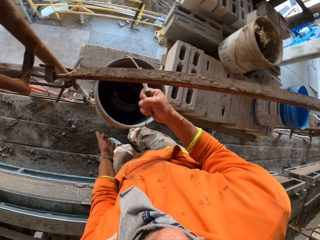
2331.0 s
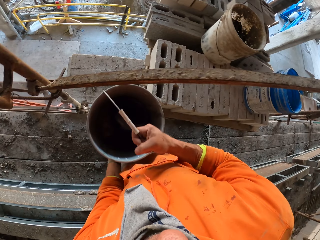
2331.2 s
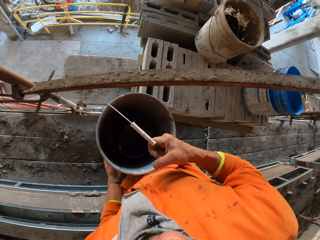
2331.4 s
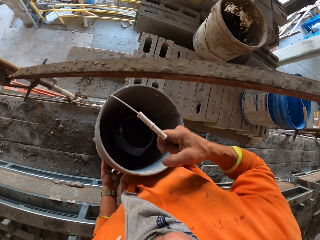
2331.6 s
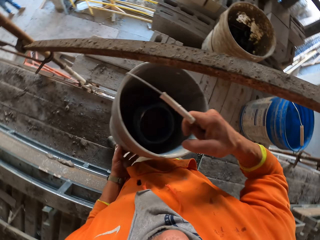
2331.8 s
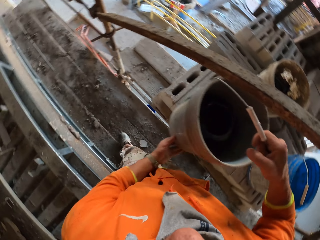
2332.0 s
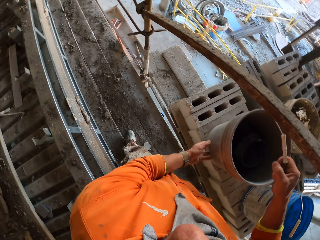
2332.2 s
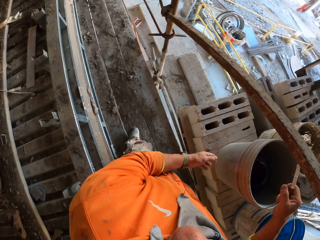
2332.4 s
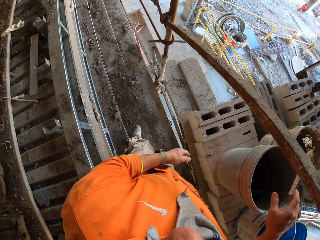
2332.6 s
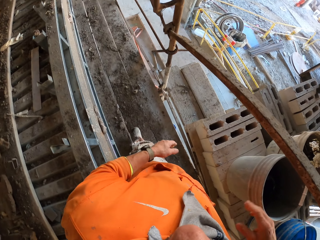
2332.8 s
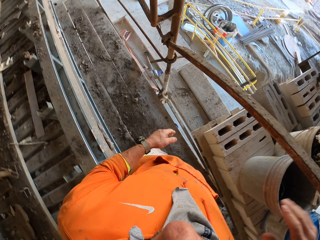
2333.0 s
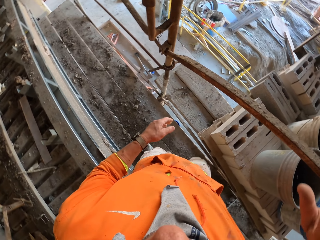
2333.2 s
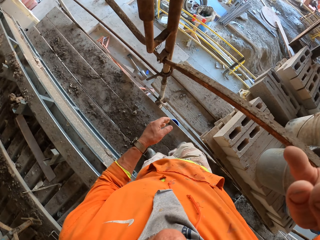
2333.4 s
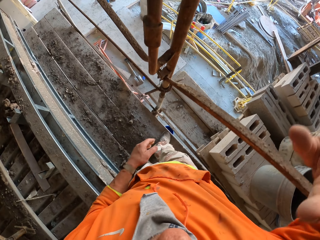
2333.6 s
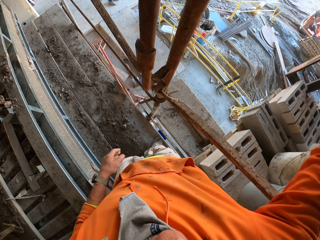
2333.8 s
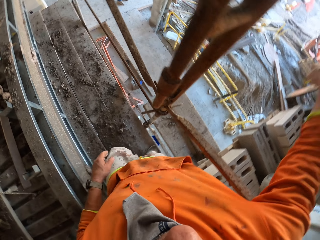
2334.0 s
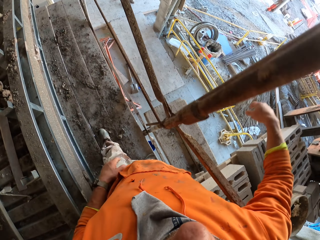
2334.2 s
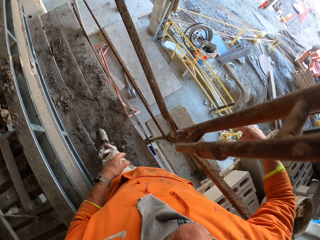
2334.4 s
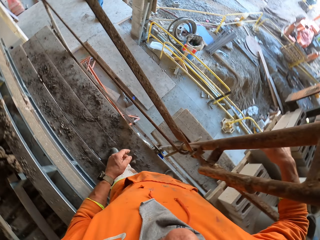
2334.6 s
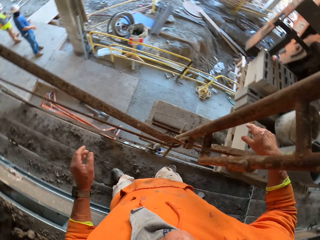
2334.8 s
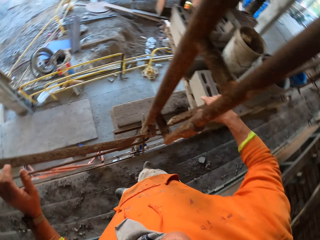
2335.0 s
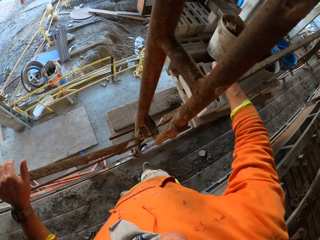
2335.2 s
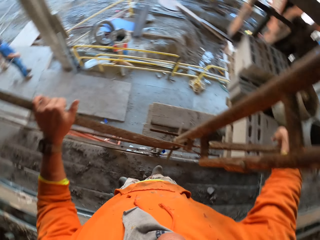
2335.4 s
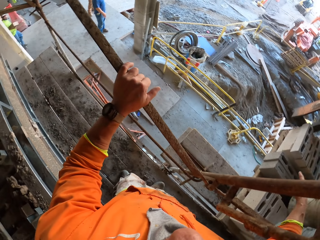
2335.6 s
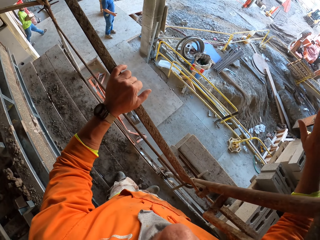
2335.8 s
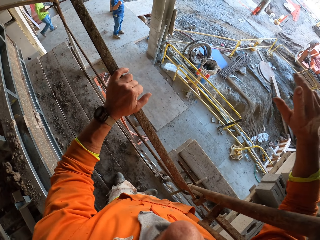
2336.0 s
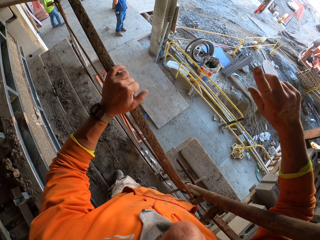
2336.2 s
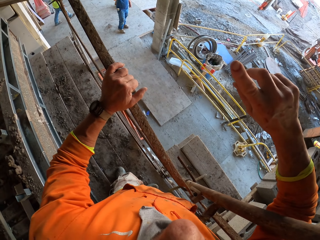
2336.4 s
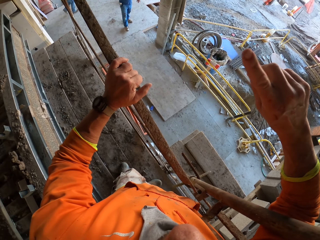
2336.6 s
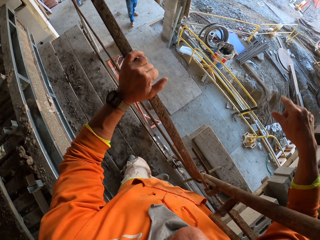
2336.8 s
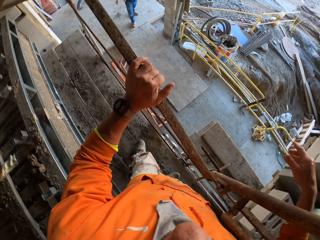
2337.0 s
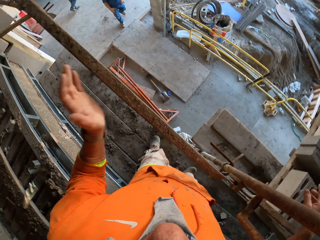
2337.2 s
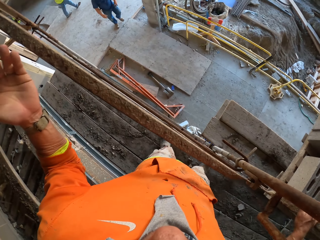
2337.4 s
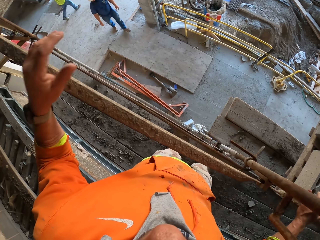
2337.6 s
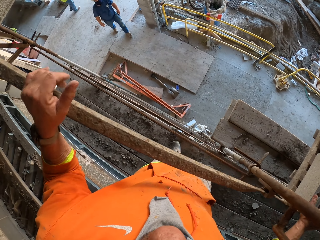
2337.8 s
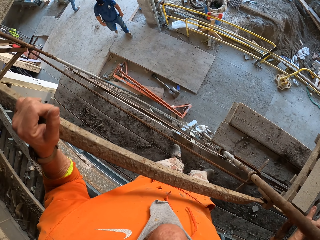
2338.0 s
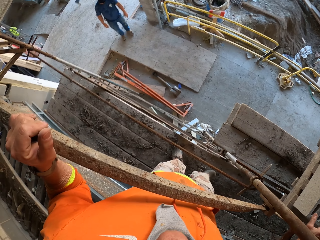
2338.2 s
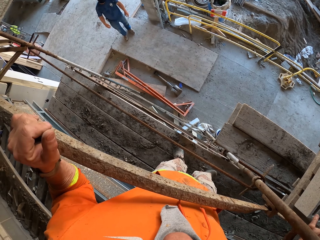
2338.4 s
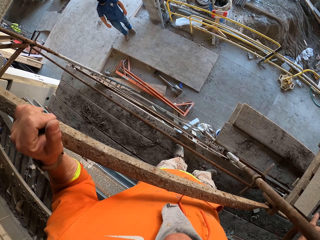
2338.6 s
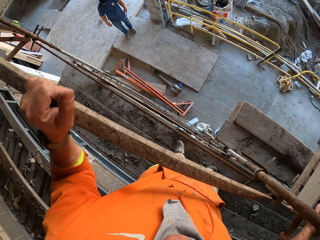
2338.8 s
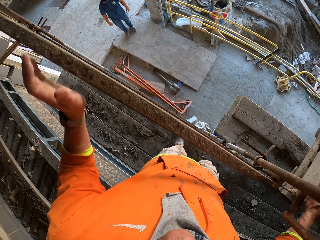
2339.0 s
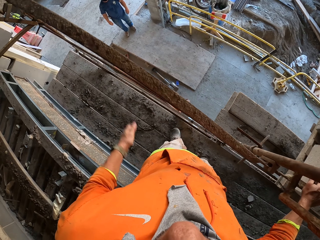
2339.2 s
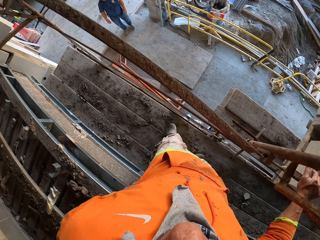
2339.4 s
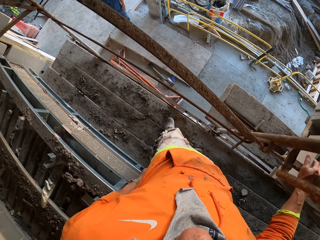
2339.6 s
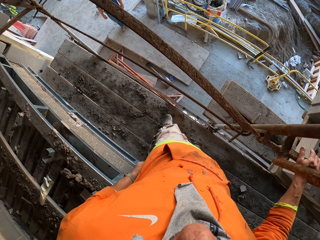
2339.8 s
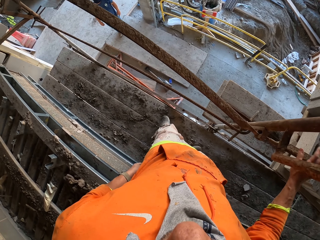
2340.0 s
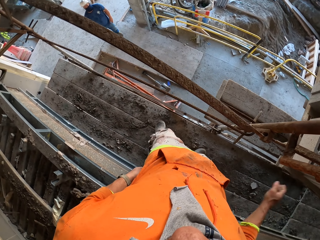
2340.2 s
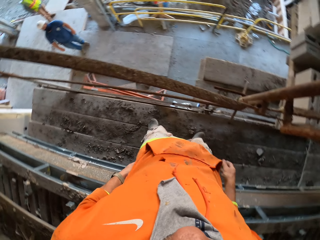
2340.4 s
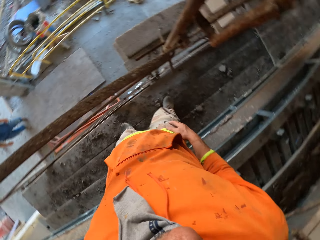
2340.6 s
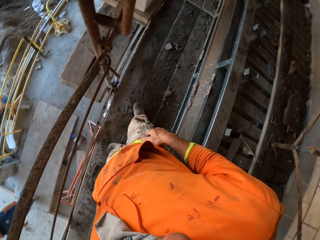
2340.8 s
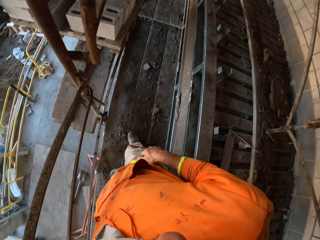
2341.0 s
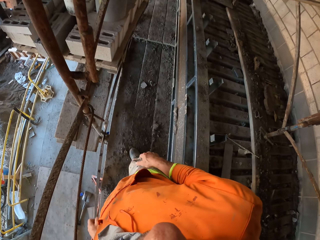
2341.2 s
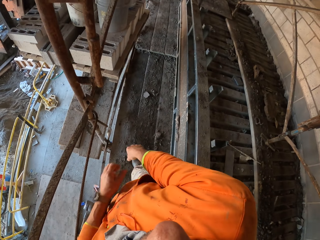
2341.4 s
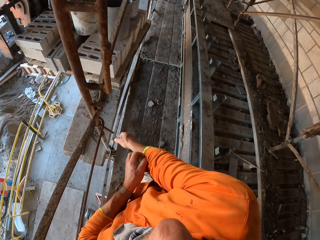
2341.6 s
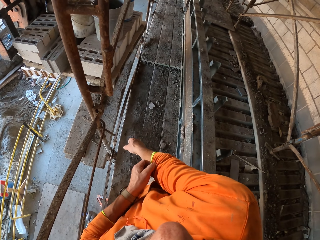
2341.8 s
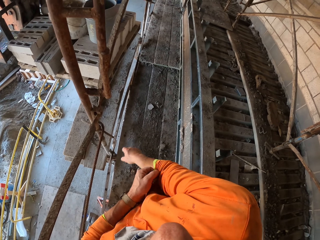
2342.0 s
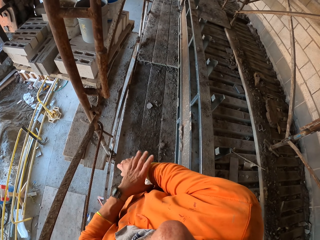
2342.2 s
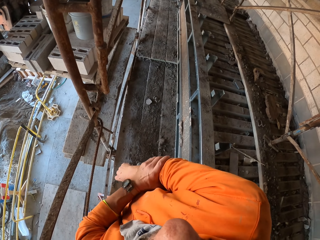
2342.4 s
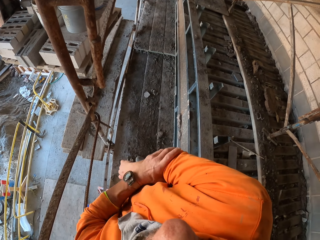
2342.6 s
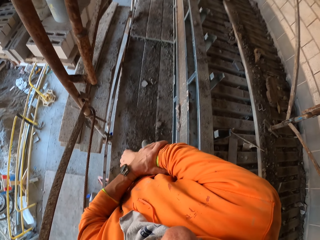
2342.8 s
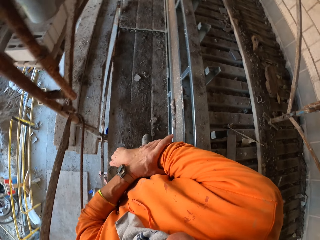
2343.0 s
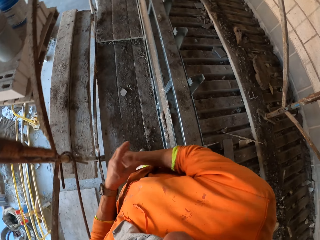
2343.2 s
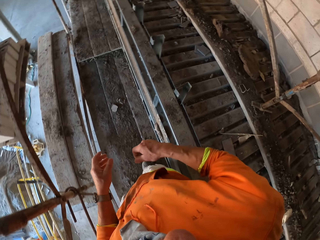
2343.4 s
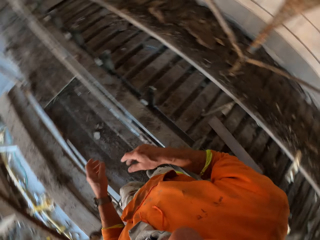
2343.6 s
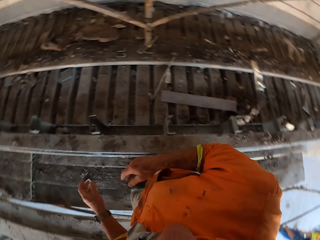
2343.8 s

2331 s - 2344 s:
The camera wearer holds a bucket with the other hand. He places a bucket on the bricks. He walks around. He points a finger. He rests a hand on the scaffold. A man lifts a hand. Another man walks around. The first man walks around. The camera wearer lifts a hand. He rests a hand on the scaffolding. He moves his hand away from the scaffolding. He talks to a man. He touches his pants. He touches his pants again. He moves his sweatshirt.

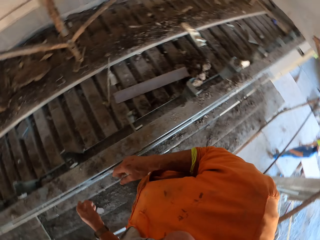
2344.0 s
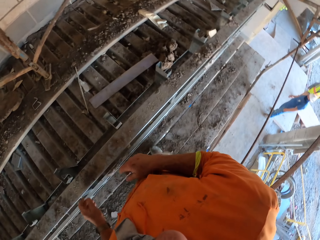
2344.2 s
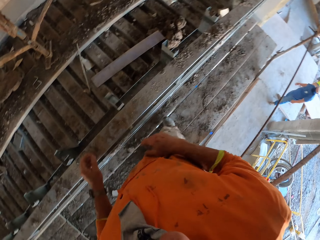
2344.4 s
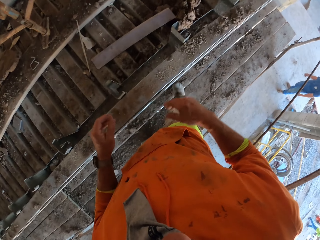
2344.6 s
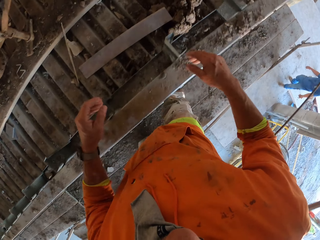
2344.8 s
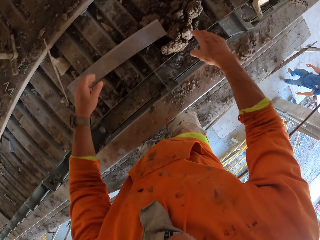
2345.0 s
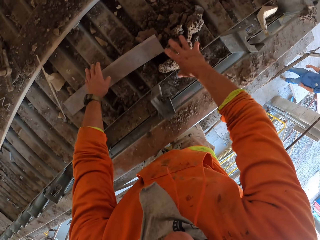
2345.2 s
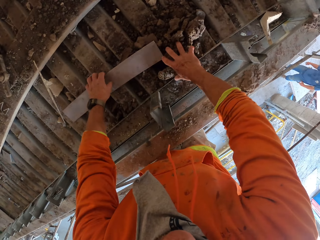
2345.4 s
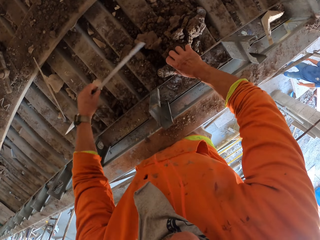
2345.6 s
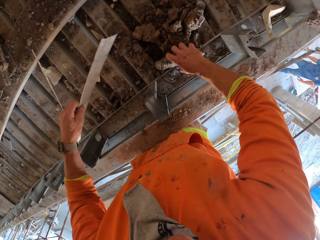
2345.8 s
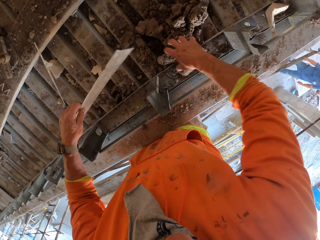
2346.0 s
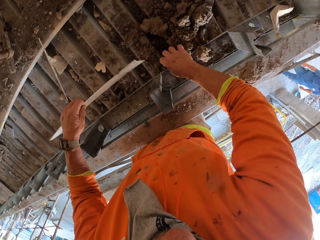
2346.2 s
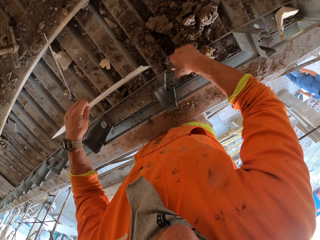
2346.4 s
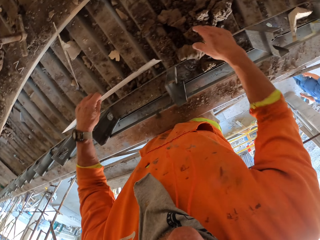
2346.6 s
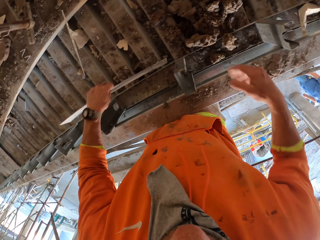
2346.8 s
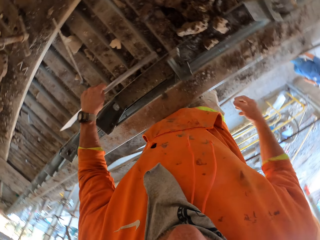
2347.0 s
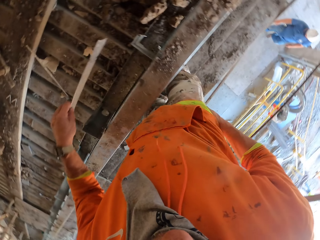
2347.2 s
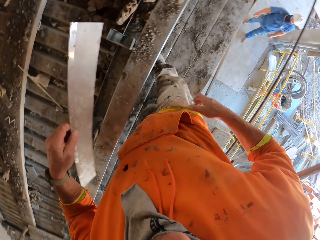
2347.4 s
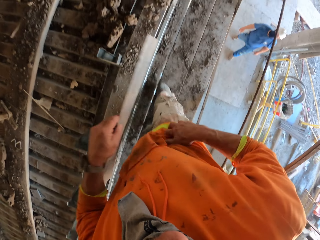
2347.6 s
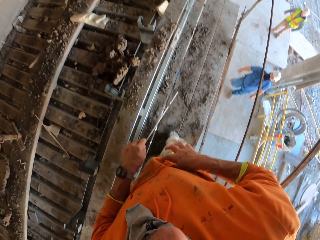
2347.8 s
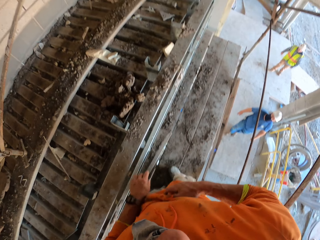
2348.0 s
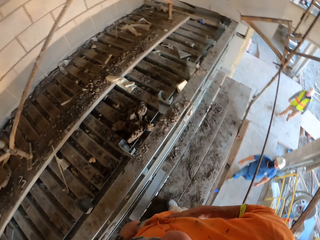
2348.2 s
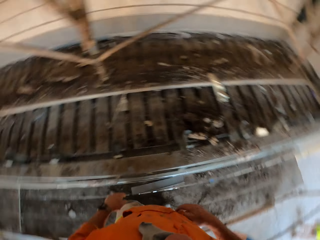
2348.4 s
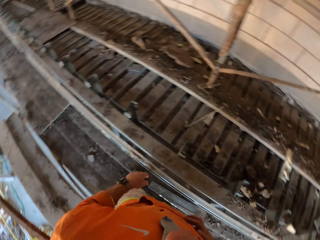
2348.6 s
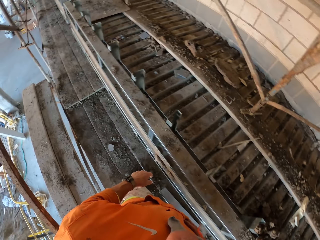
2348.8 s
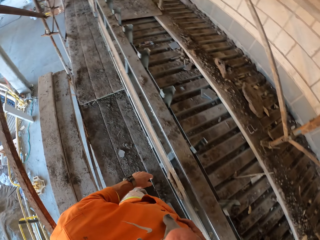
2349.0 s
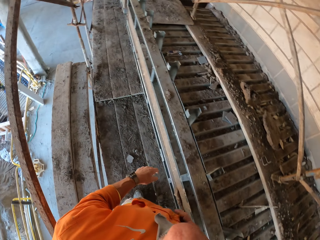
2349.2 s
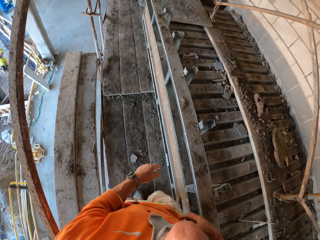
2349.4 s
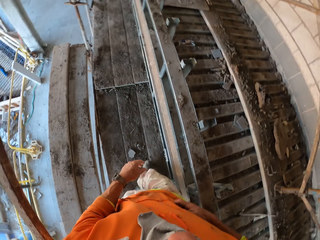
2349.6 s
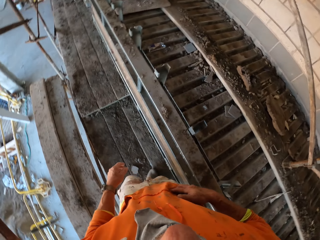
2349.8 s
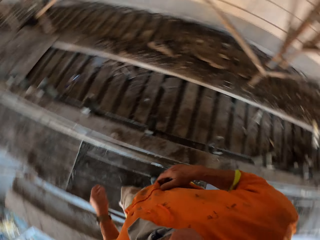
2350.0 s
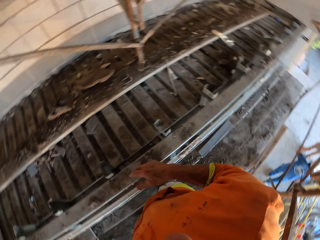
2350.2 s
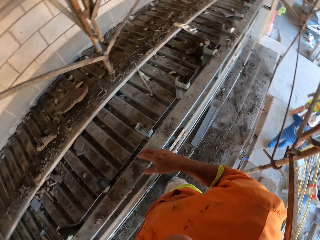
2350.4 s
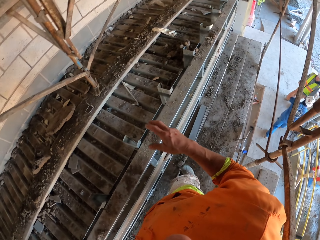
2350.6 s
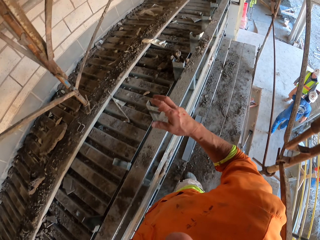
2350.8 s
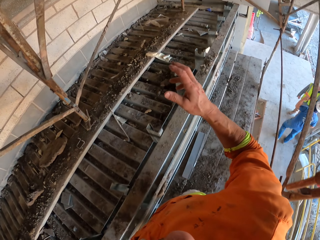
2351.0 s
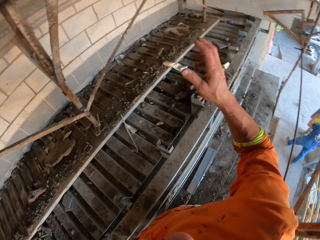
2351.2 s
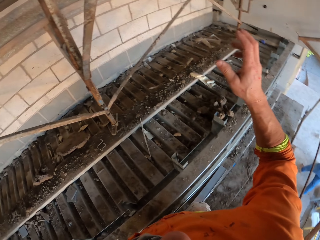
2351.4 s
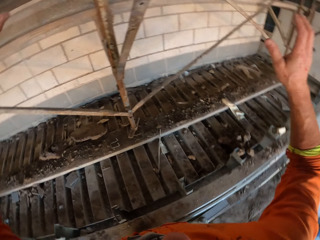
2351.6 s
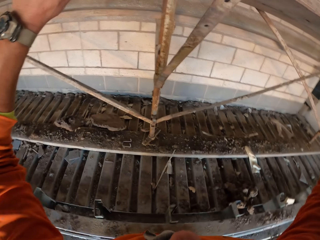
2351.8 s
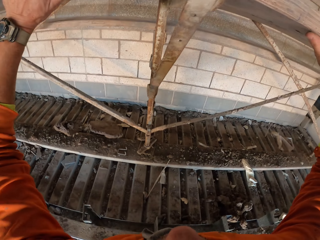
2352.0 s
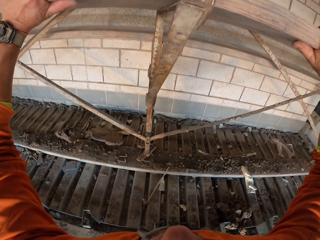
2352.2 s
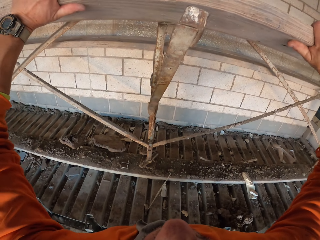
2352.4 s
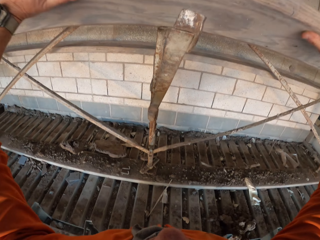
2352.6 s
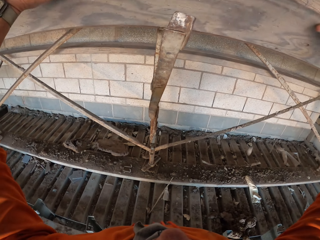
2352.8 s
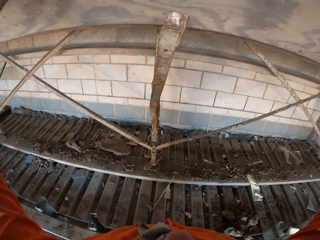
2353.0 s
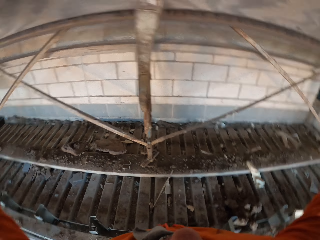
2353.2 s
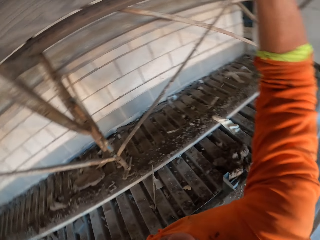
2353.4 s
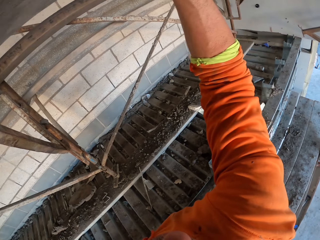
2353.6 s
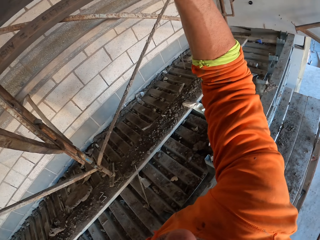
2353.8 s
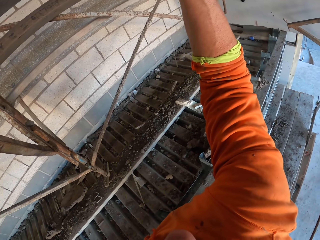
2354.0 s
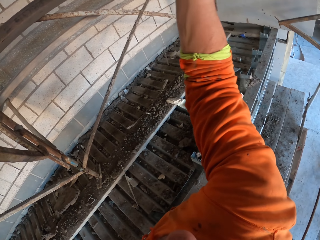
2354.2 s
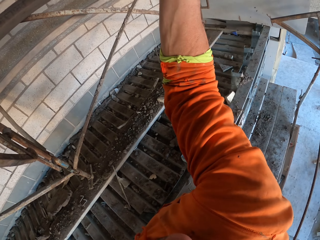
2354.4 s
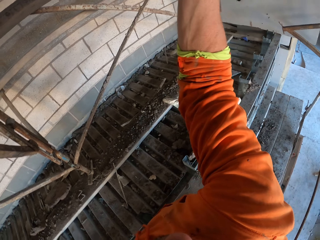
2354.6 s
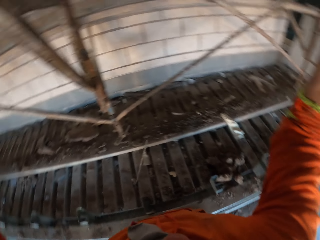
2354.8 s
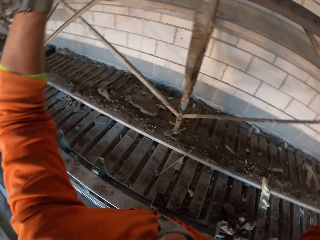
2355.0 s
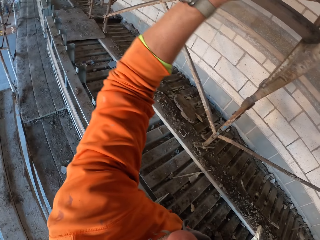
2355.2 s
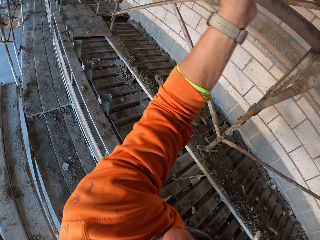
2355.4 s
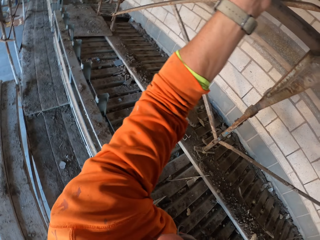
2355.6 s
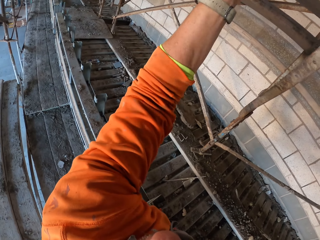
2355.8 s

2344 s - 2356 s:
The camera wearer turns around. They walk around. A man moves around. The camera wearer picks something. They lift a board and move dirt. They rub a hand on their pants. They move around. They look around. They walk around. The man moves around. The camera wearer picks up wood.
